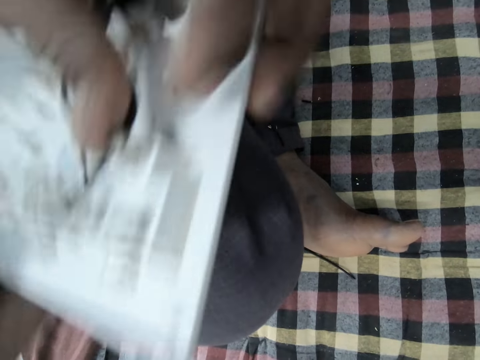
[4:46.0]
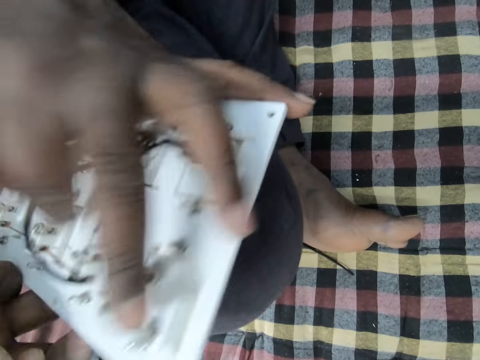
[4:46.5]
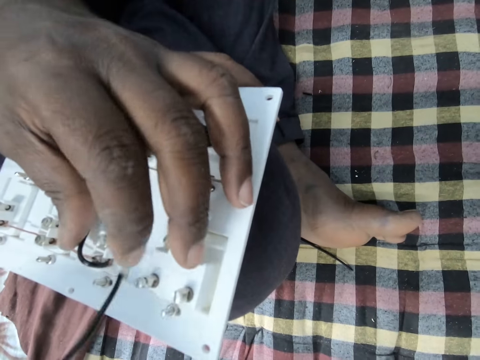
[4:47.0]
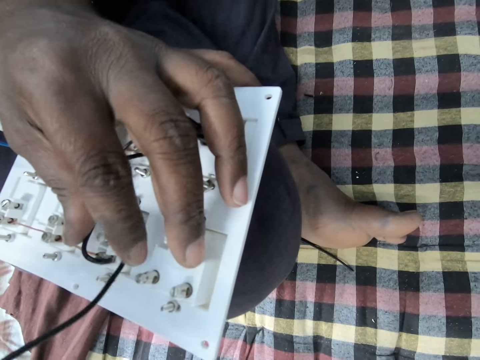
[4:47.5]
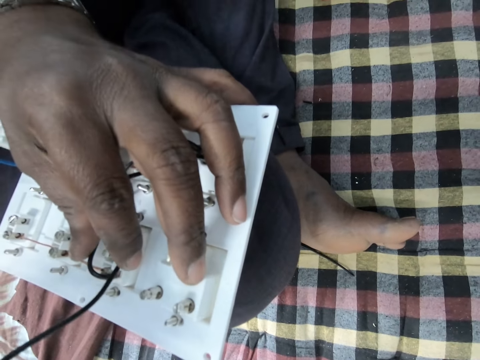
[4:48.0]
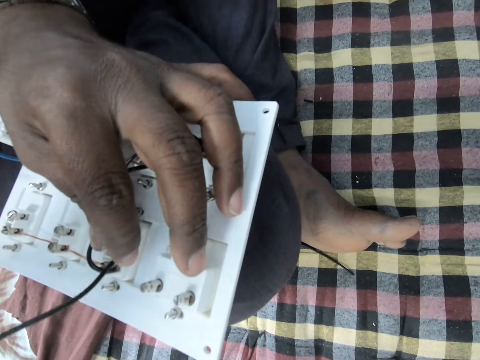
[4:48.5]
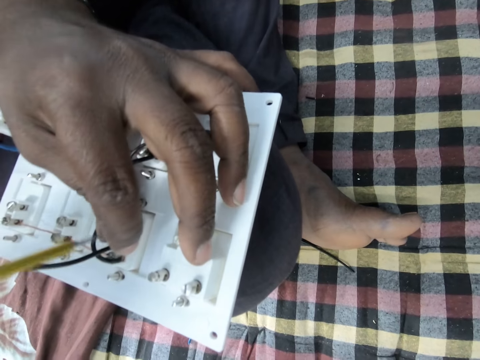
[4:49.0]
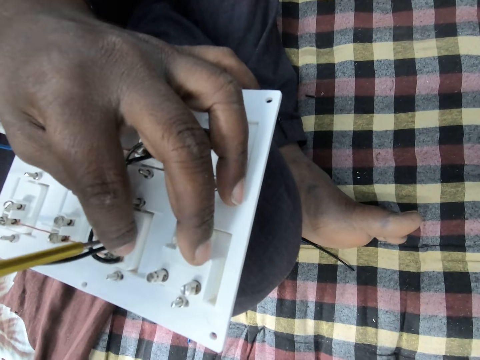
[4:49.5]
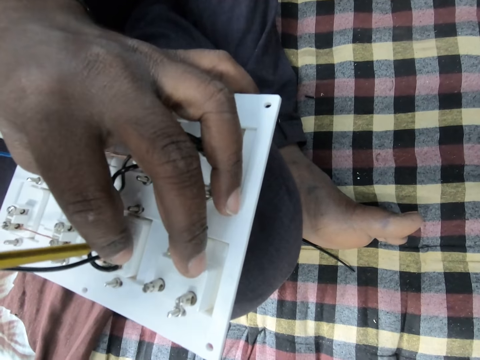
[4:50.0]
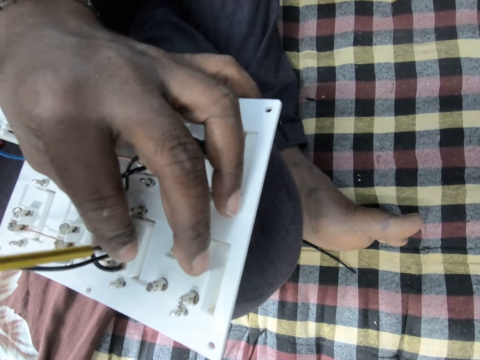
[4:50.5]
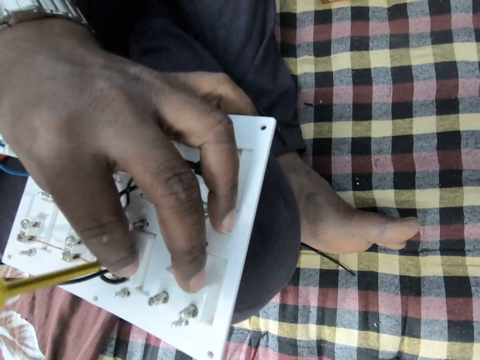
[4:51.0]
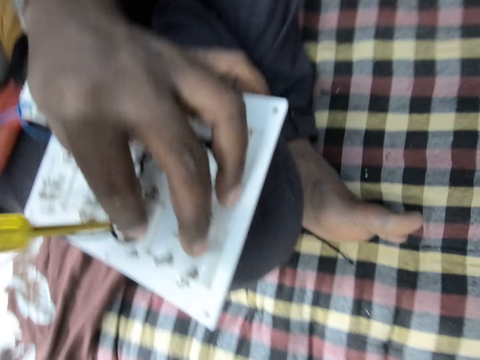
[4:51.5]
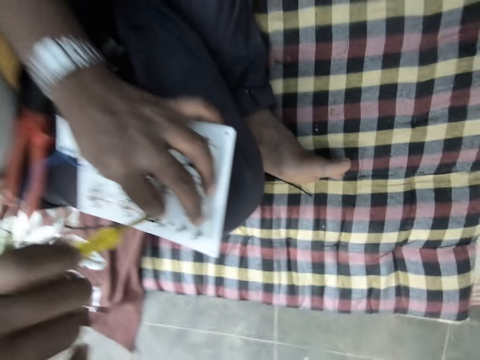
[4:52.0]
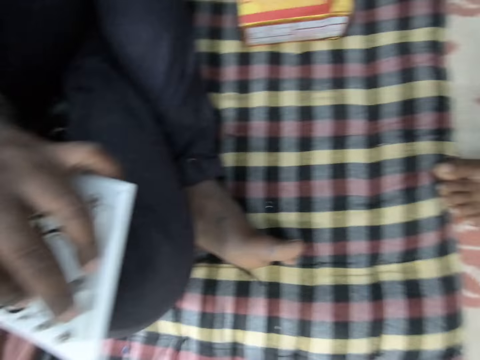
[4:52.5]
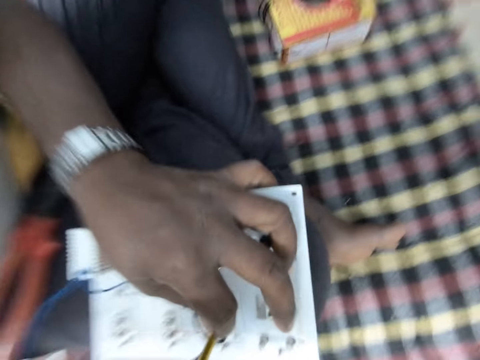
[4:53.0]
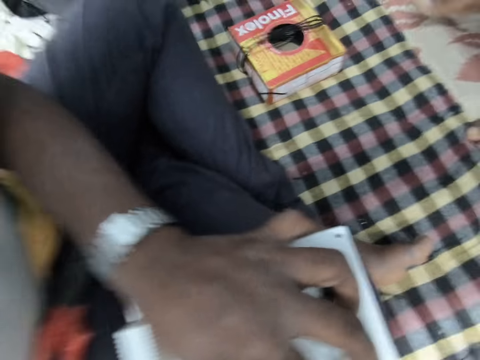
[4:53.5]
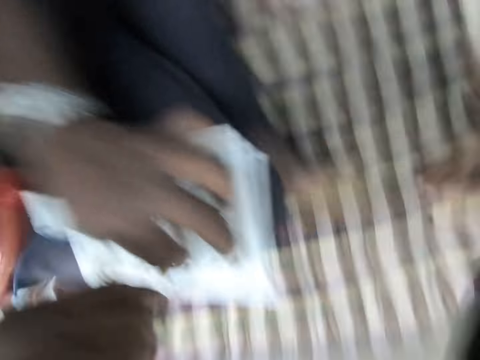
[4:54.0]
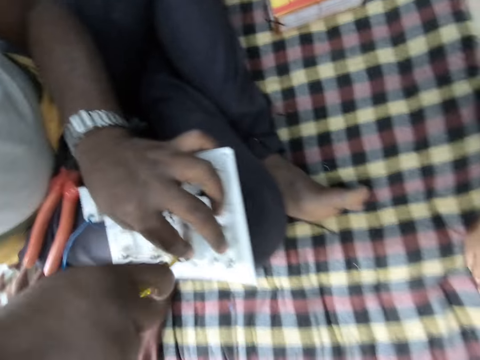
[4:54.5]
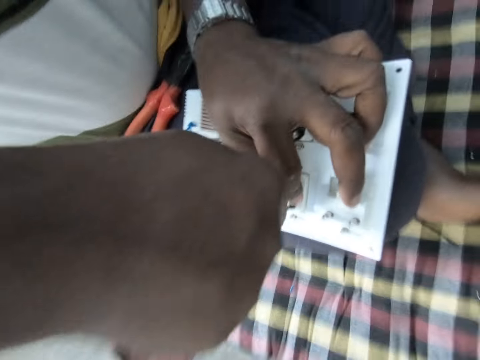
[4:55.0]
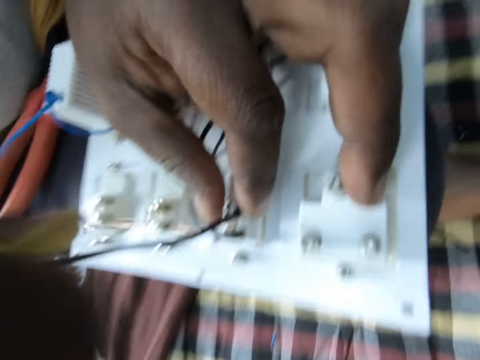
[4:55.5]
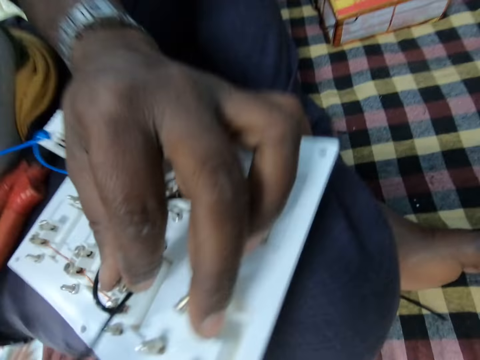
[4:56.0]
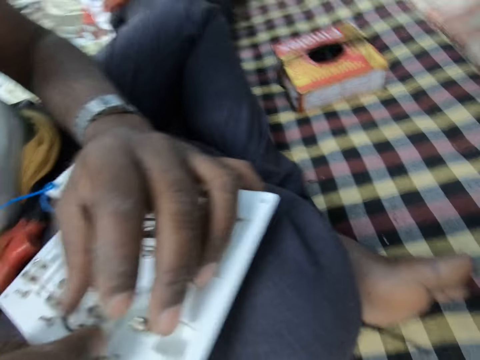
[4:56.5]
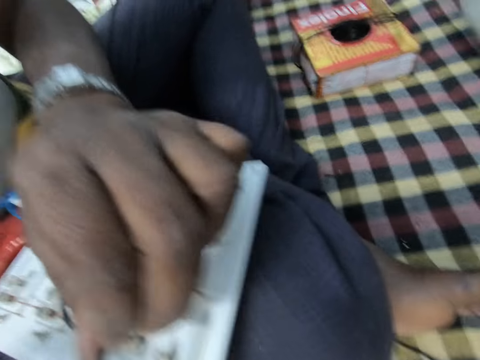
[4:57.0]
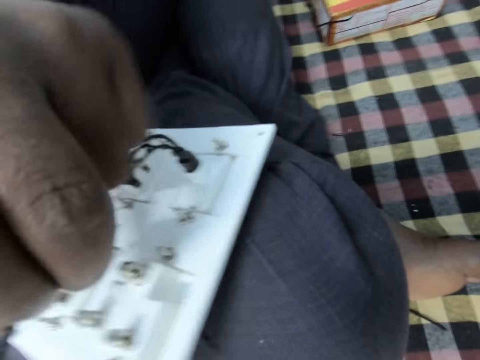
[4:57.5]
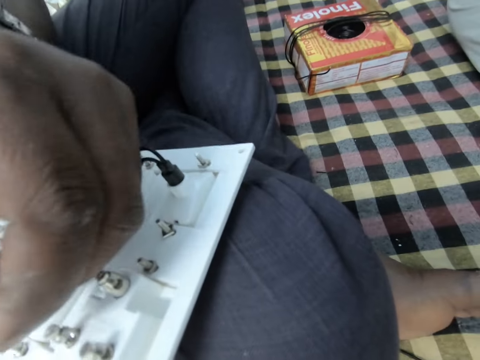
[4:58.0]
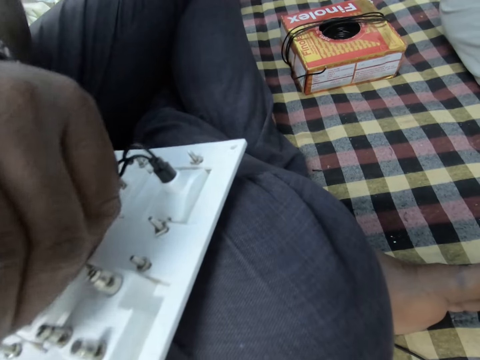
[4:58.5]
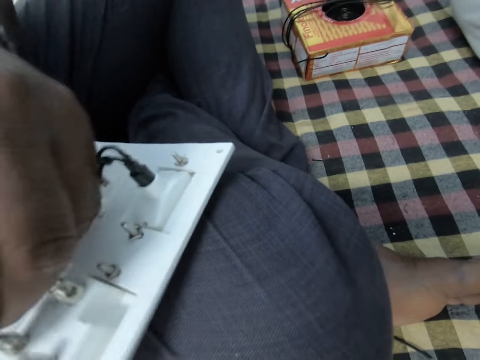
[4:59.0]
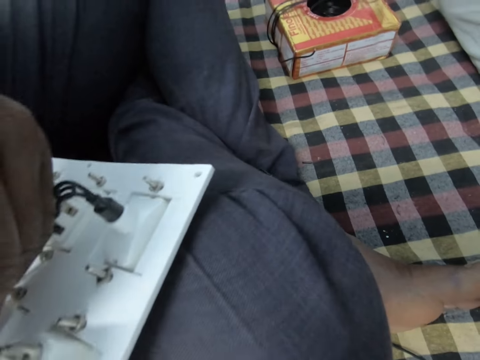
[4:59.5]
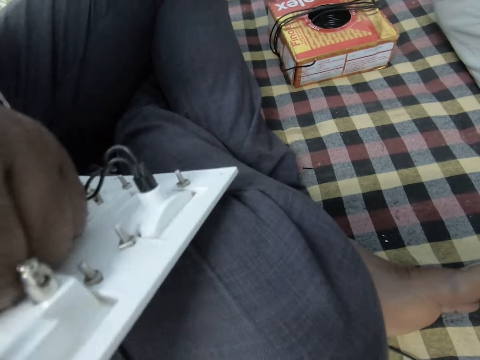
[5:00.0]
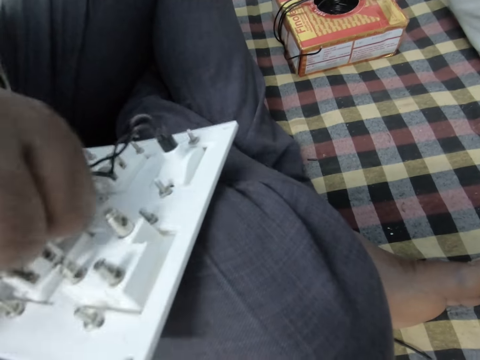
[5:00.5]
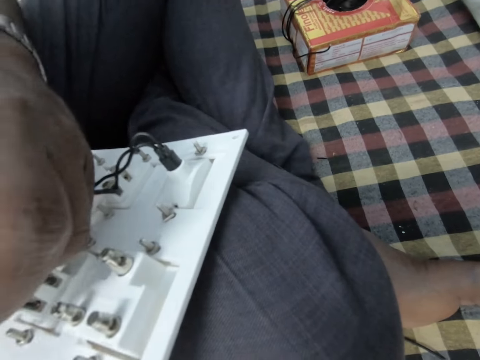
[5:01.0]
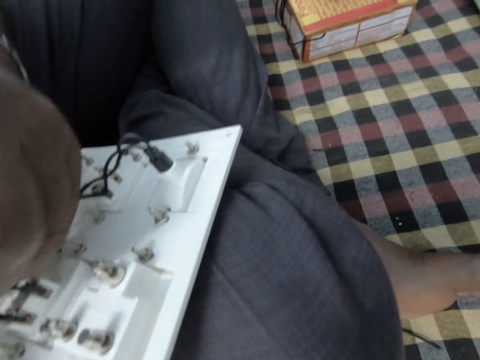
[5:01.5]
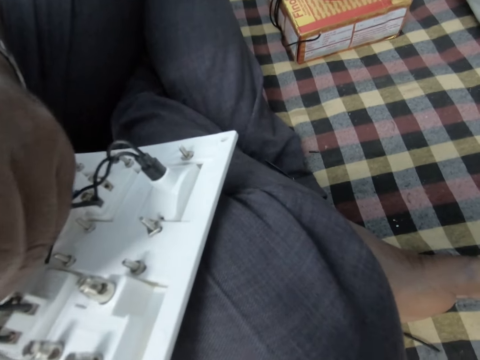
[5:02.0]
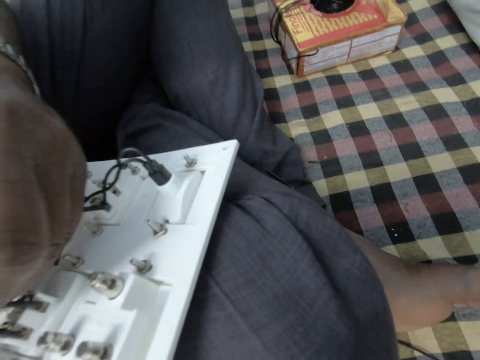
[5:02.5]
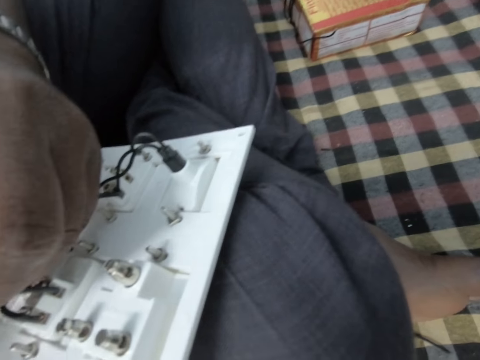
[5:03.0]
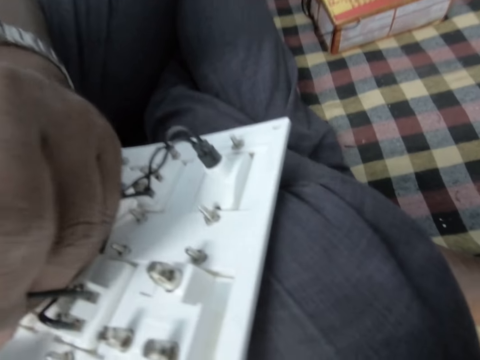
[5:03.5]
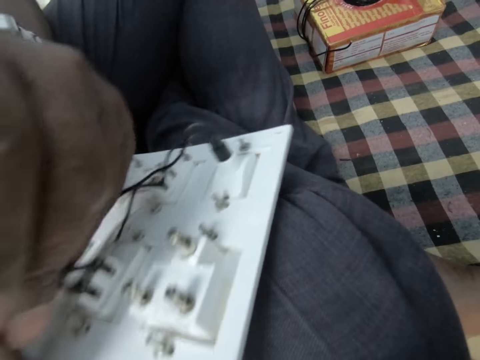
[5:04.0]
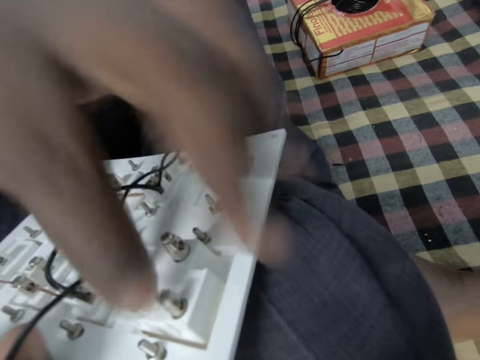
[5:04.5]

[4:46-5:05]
The camera wearer fixes the wire on the switch. A person puts a wire to the socket. The camera wearer untightens the wire inside the switch with a tester. The person screws the screw. The camera wearer touches the wire. The person puts the wire to the socket.

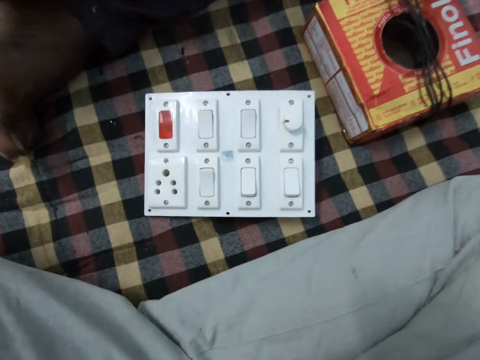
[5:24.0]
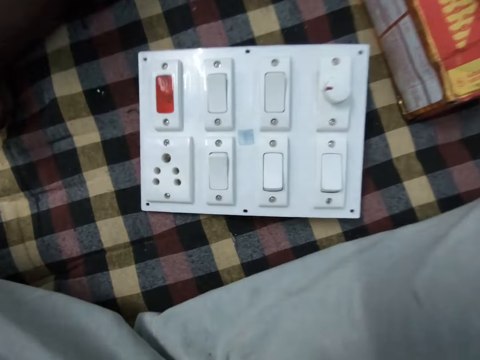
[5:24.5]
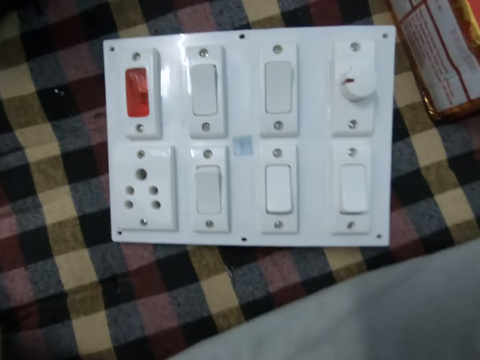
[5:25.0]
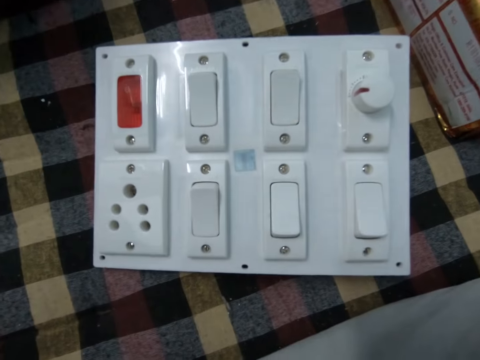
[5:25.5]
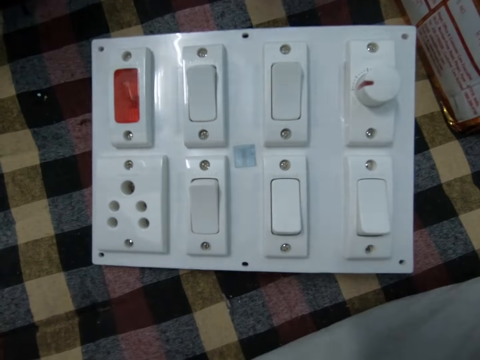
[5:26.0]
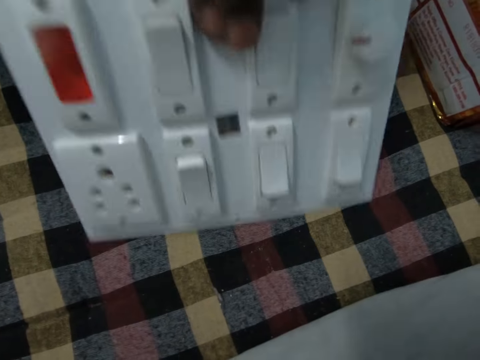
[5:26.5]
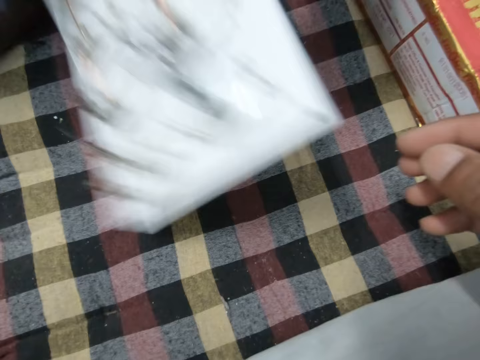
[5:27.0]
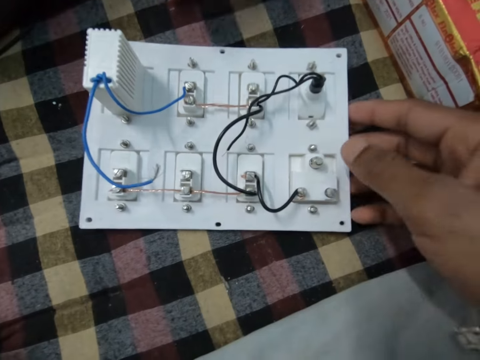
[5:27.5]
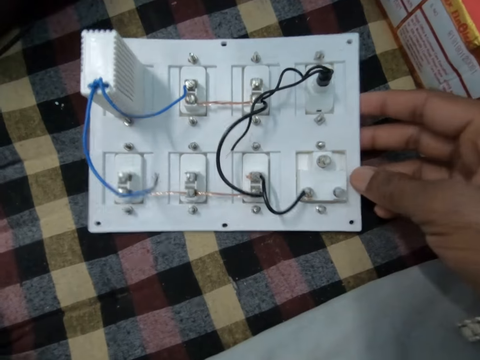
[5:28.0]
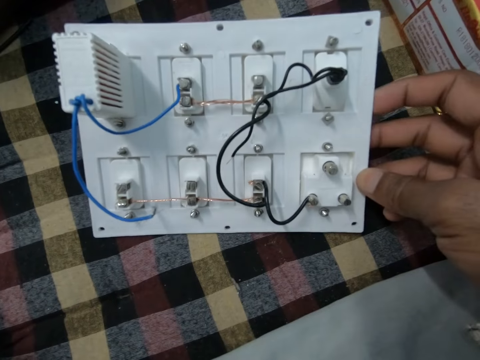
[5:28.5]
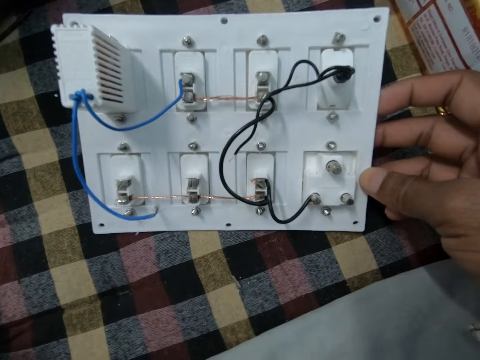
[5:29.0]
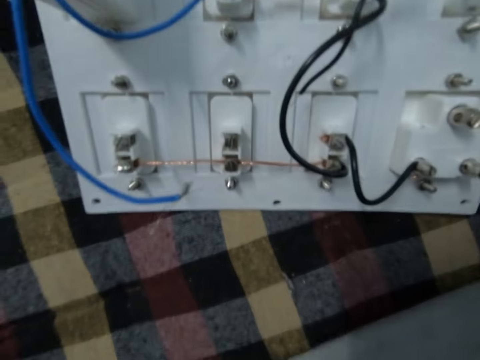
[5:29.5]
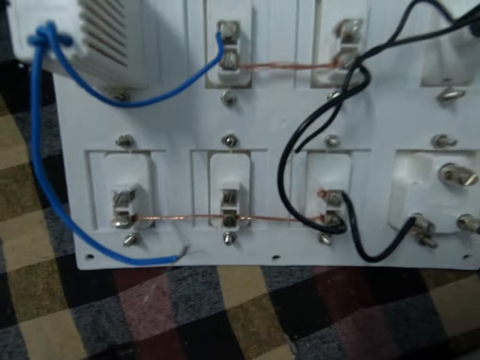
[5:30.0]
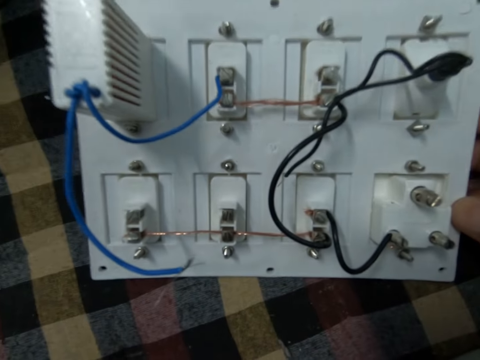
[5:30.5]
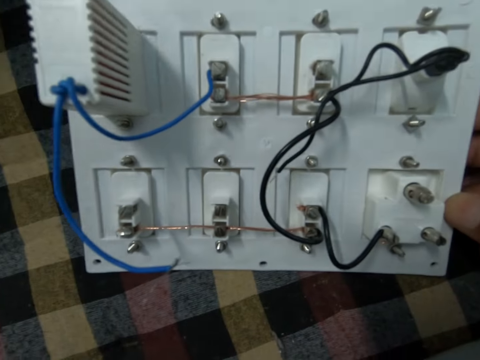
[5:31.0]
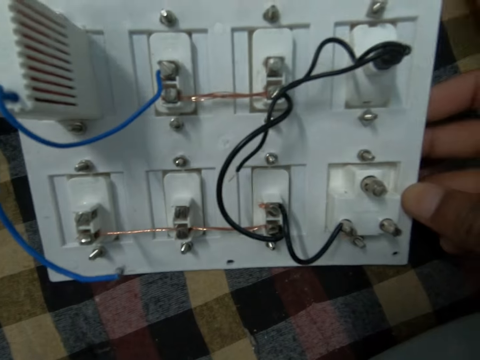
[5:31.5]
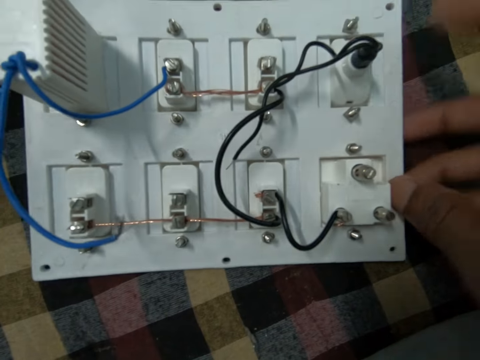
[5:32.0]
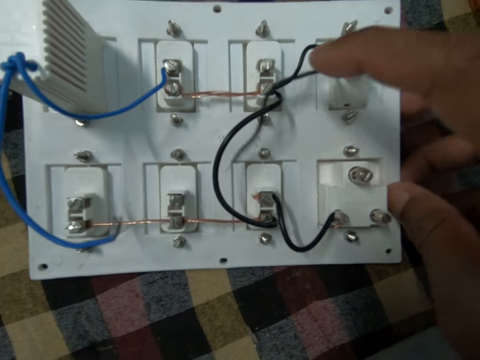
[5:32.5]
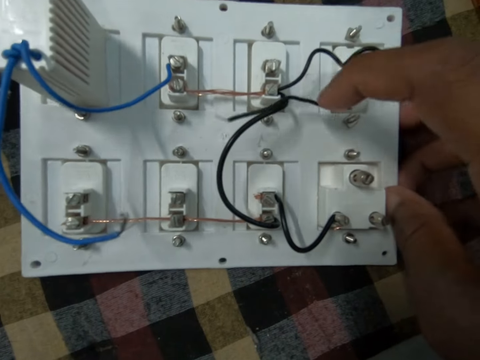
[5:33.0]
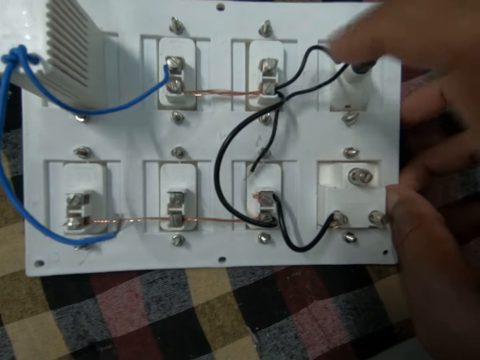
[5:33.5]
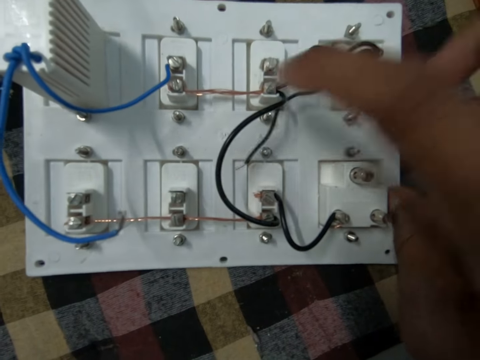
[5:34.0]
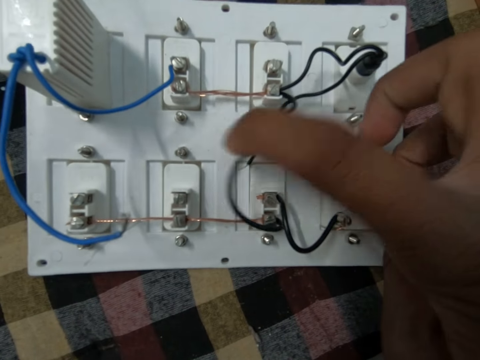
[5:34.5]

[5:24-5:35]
A man turns the switch upside down. The camera wearer picks up the socket and places the socket on the floor. The man holds the switch with the hand. The camera wearer lifts the socket and stares at the socket. They touch the wire. The man touches the wire inside the switch.
